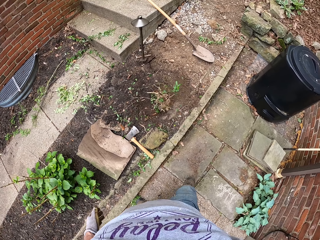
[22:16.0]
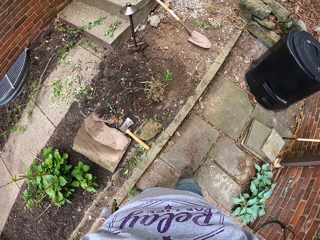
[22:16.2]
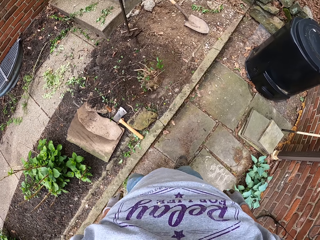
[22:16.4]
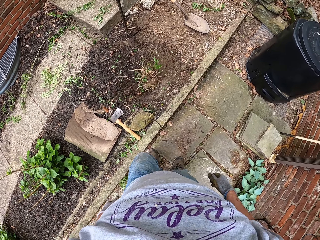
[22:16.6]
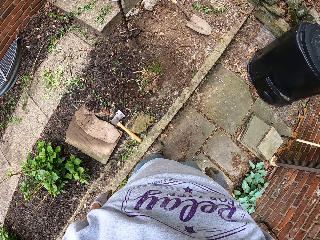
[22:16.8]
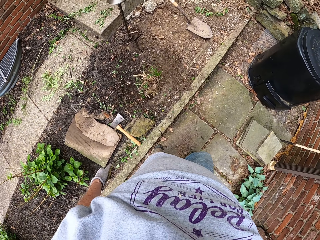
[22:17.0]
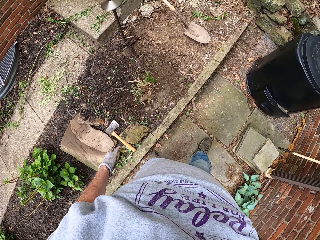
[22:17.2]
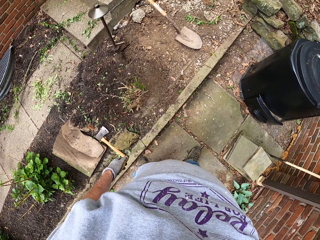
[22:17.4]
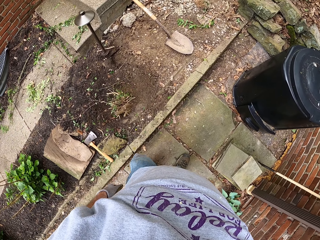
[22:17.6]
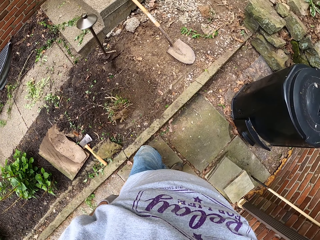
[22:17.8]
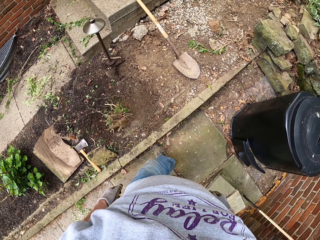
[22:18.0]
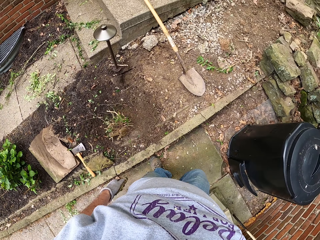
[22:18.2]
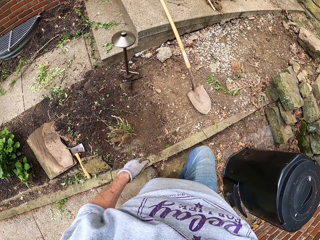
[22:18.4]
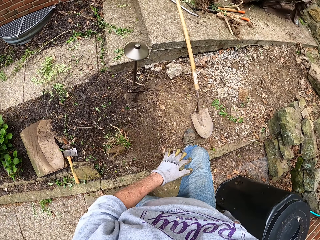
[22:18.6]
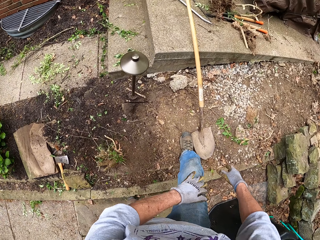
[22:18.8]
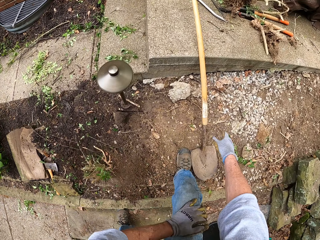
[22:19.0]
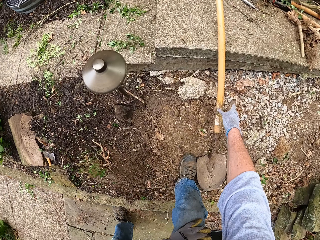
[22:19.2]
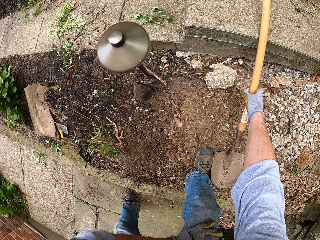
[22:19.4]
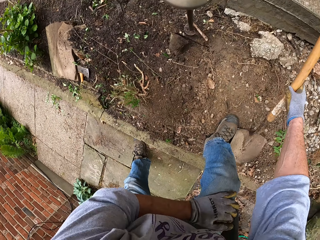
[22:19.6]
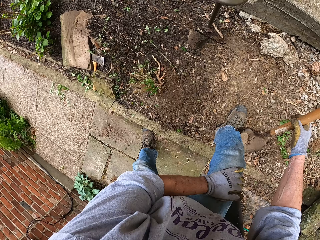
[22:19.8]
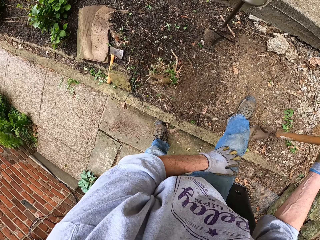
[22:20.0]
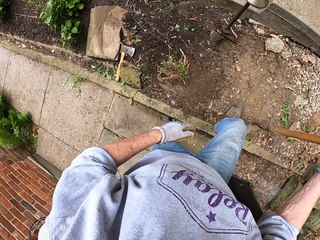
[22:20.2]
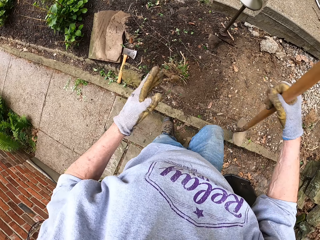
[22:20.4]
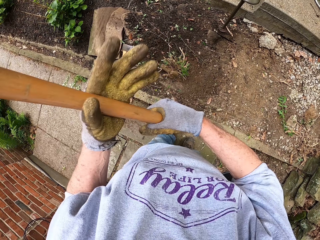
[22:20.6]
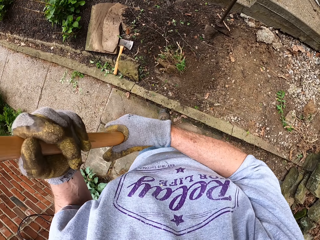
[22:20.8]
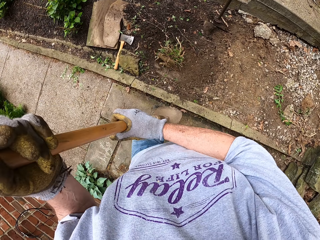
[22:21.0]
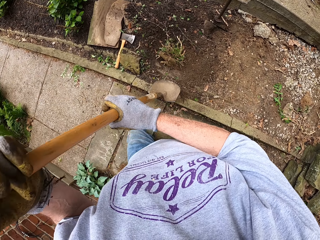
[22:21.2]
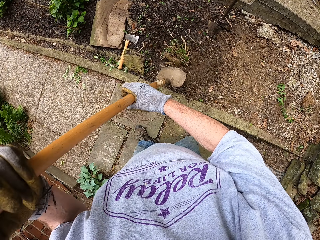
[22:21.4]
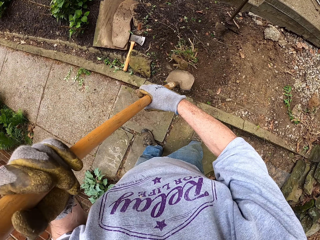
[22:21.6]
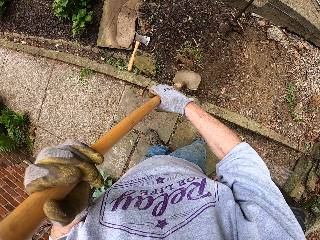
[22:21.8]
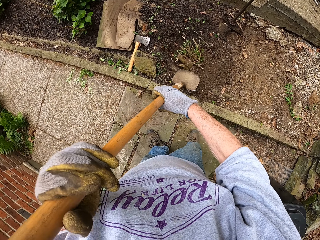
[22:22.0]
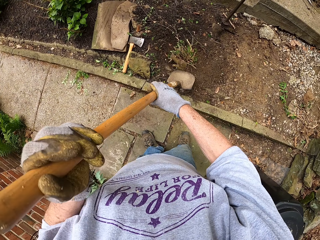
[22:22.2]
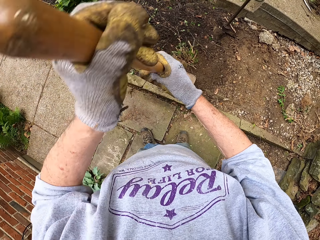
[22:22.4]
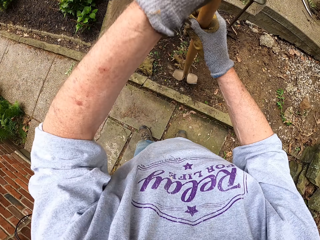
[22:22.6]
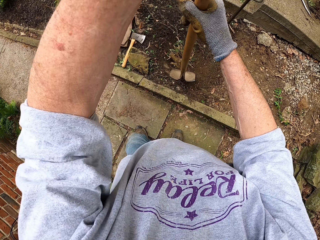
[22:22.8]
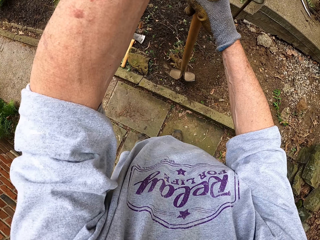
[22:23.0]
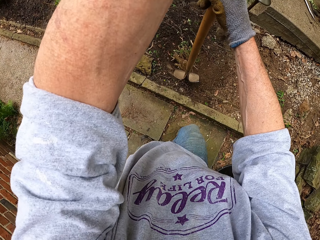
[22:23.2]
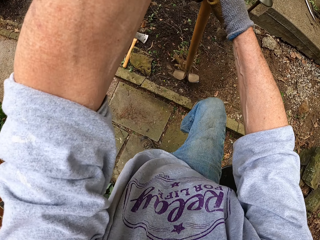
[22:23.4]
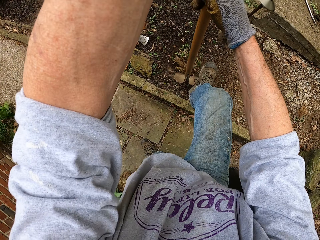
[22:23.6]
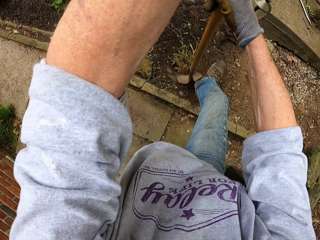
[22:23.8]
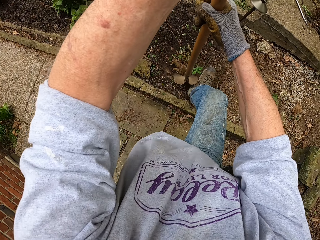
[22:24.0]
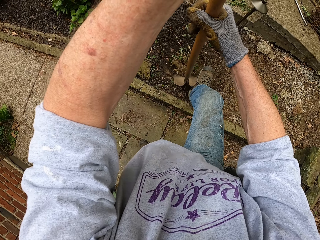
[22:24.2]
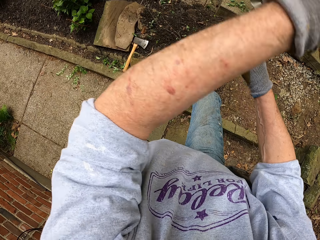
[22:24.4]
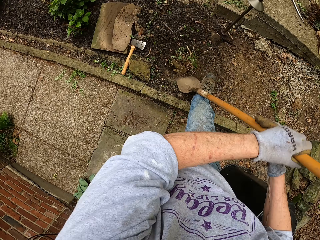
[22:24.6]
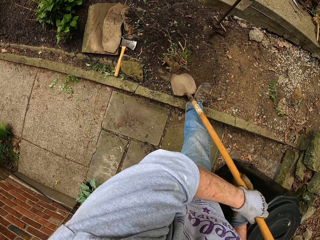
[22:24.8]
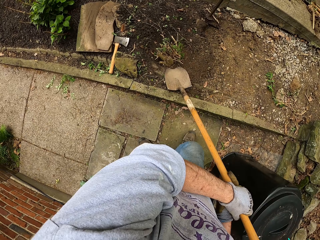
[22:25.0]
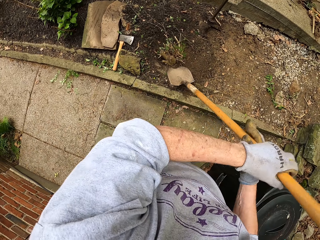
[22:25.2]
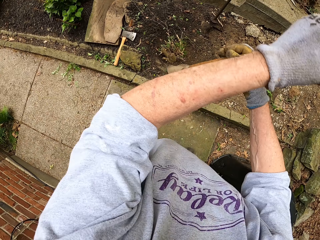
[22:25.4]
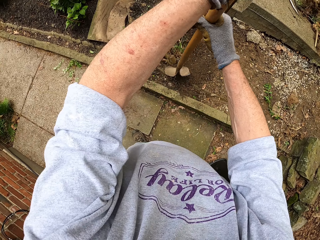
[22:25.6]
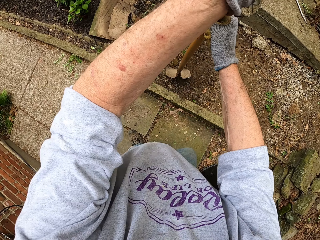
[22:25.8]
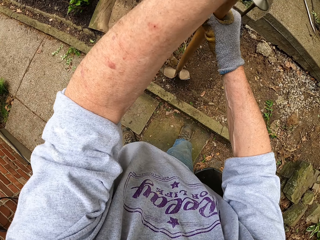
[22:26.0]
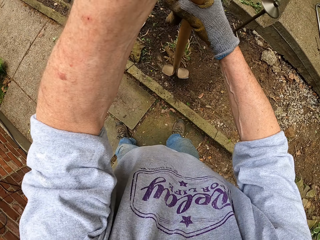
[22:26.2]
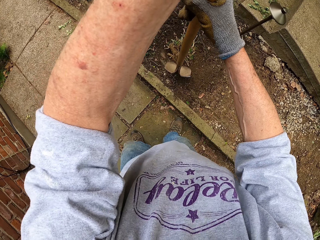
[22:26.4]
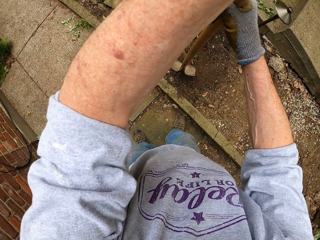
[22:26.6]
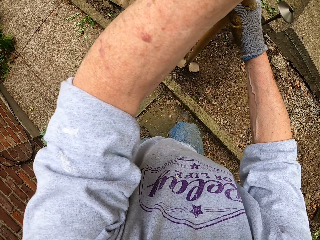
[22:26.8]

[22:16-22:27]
The camera wearer walks towards a shovel. He picks up the shovel with his right hand. He places the shovel at the root of the weed stump. He hits the shovel with his right foot and tilts the shovel backward.

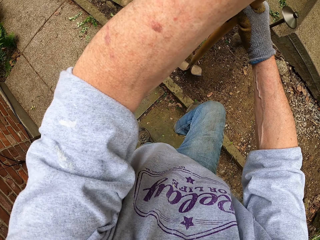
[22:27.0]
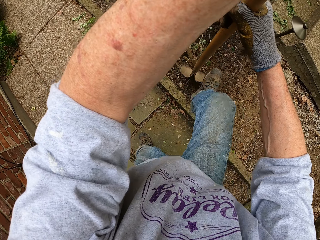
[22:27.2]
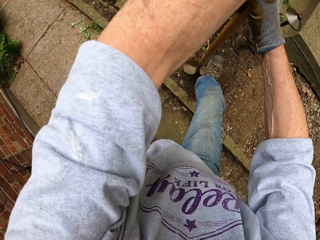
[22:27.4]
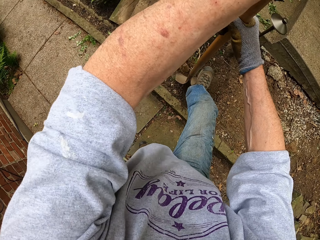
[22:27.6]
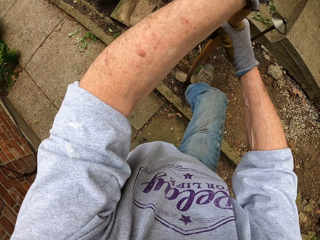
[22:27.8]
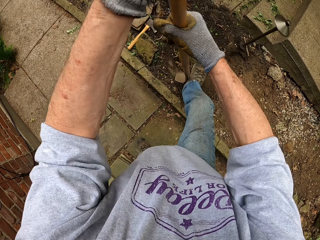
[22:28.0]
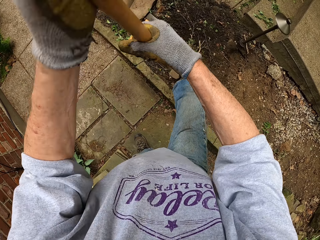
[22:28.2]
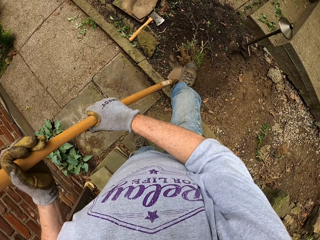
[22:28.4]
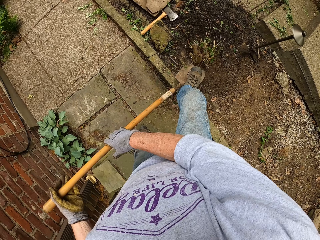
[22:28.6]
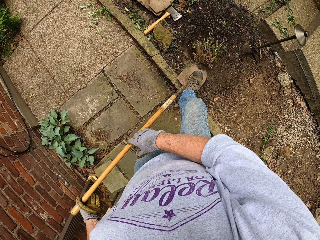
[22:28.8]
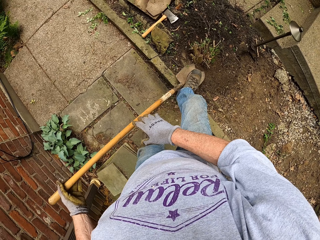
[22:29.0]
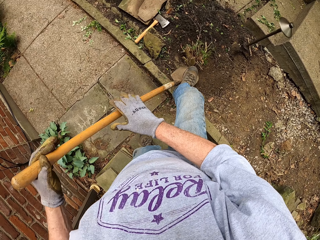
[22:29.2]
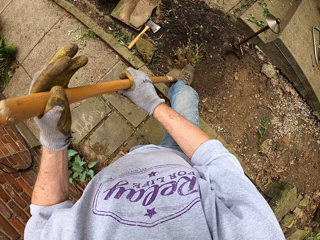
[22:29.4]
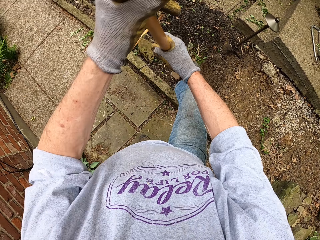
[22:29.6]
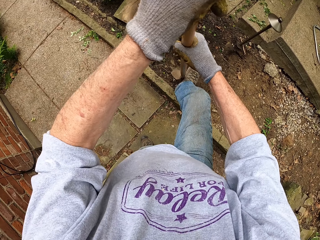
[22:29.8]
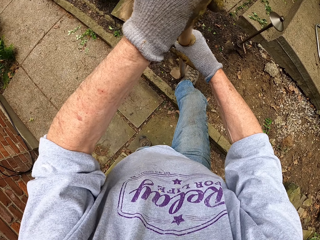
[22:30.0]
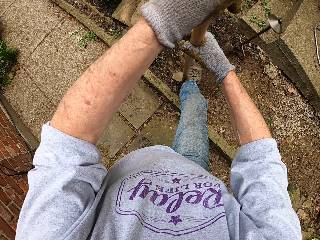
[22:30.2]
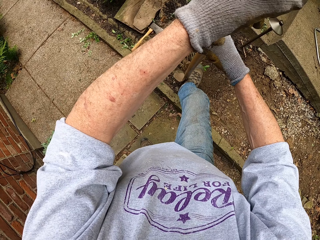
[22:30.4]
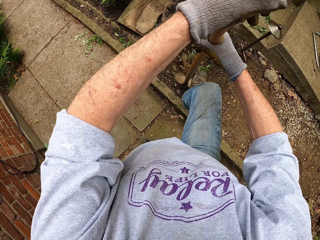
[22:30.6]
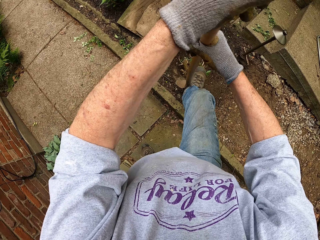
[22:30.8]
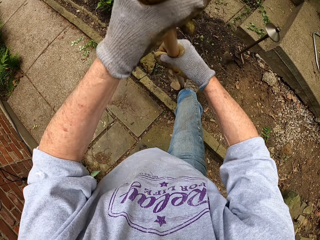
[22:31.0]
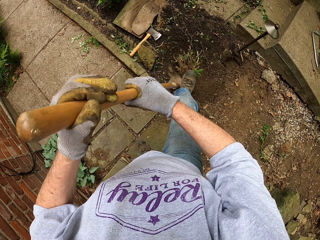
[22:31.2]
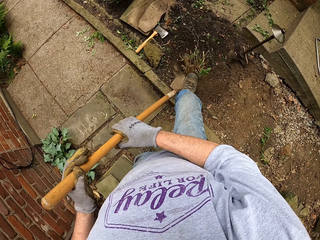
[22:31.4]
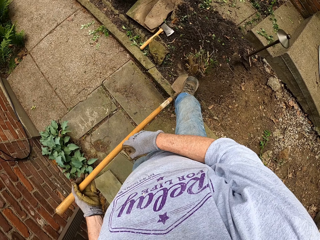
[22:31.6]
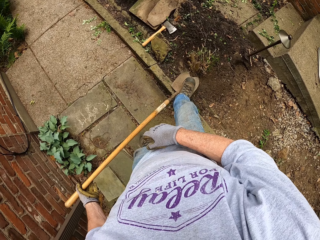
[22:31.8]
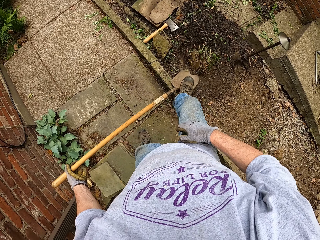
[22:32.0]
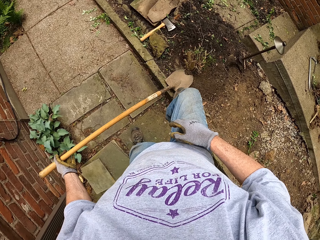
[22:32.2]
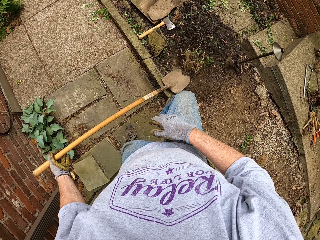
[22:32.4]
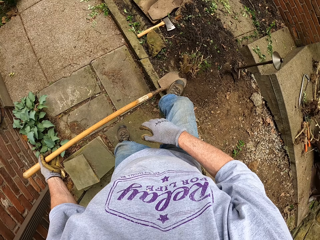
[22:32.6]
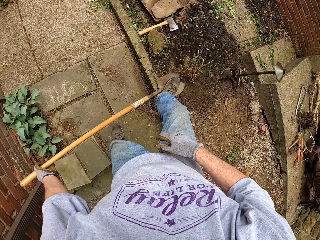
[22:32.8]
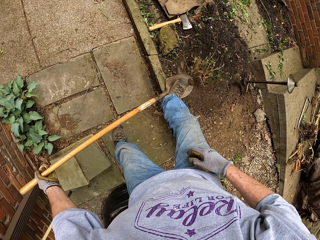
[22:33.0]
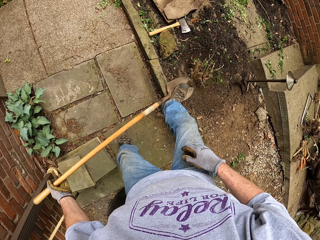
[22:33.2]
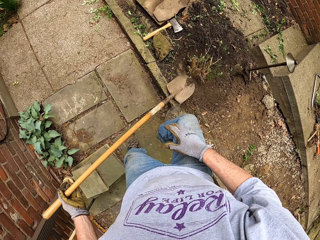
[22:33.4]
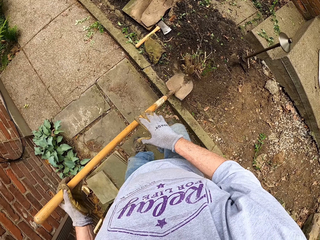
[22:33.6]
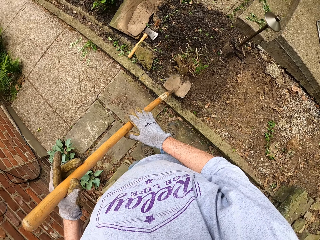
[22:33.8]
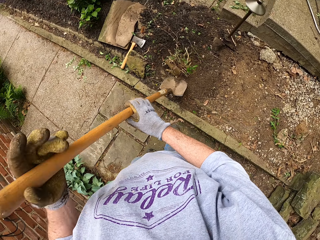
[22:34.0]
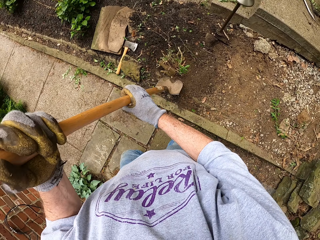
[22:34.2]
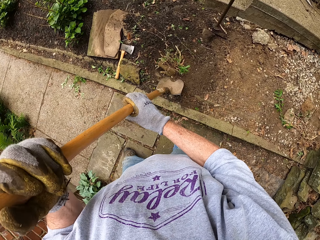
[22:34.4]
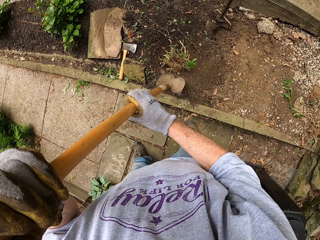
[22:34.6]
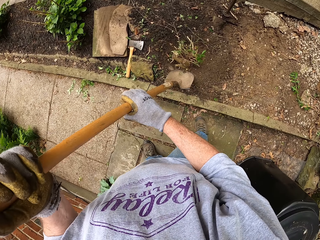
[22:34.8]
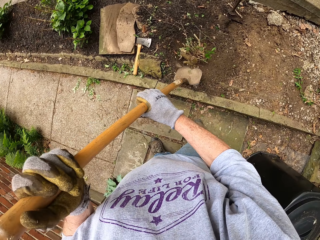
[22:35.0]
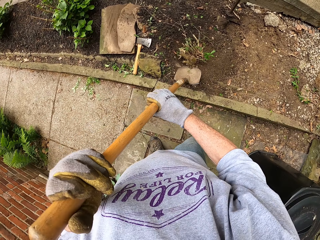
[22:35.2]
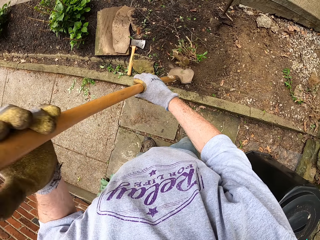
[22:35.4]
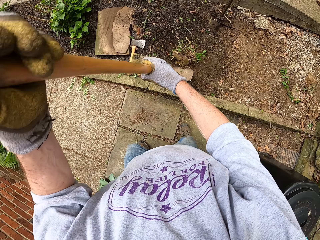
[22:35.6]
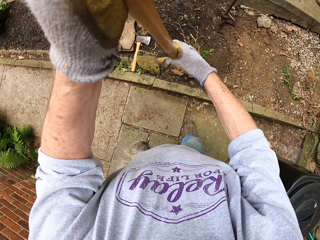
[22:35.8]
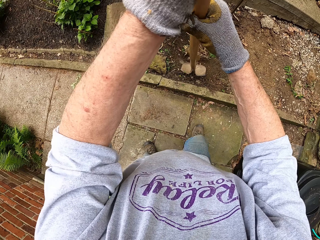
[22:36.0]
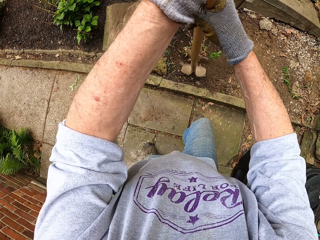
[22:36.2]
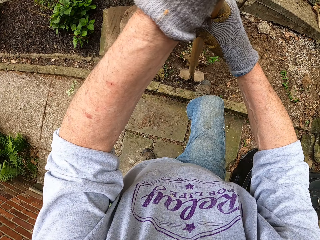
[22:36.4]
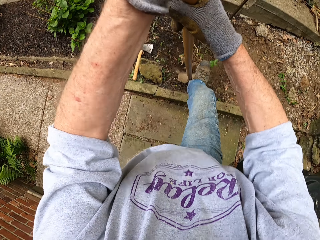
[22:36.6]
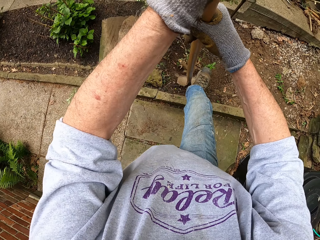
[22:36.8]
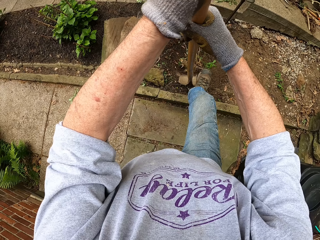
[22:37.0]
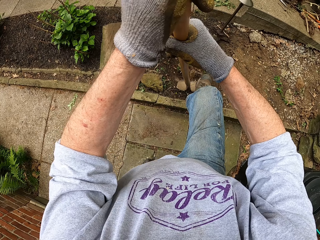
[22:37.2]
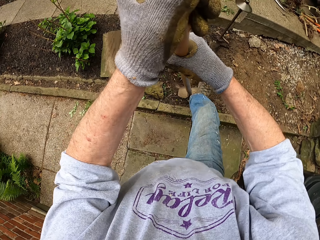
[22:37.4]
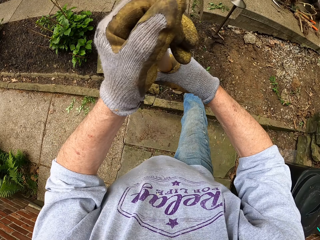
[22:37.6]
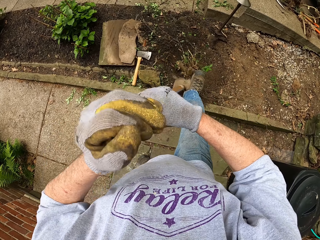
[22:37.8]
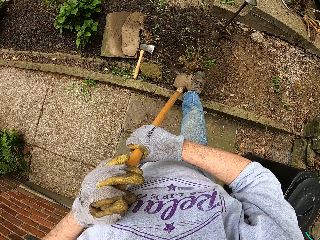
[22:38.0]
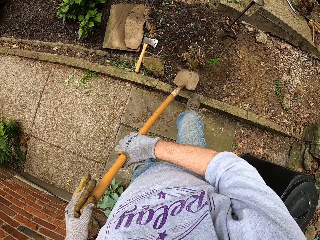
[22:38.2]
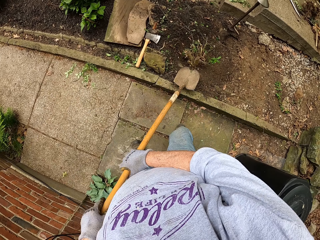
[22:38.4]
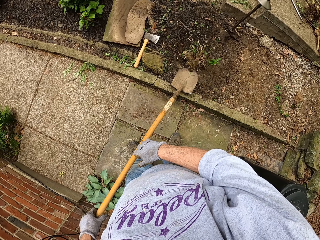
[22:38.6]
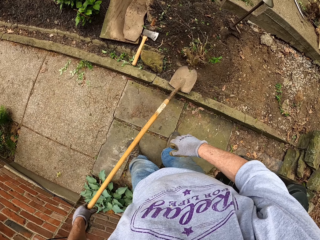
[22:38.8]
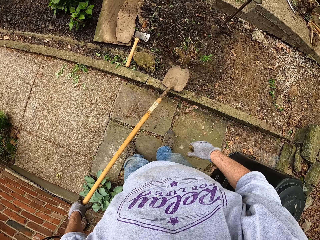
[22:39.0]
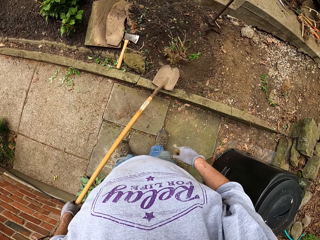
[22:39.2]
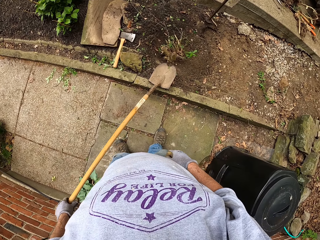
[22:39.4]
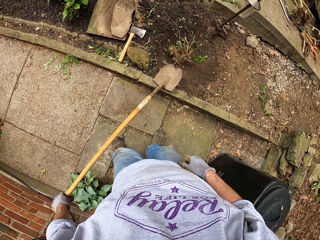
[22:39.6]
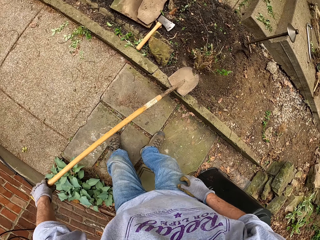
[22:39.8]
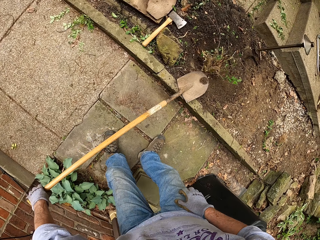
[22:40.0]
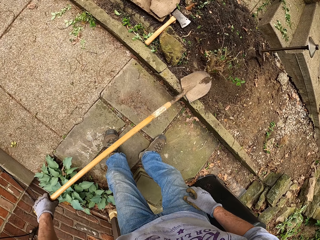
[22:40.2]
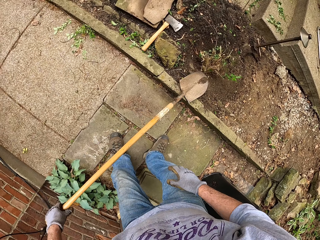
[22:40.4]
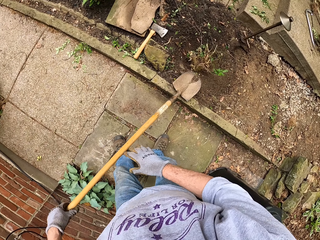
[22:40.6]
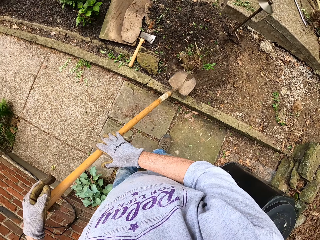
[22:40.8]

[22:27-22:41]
The camera wearer hits the shovel with his right foot and tilts the shovel backward. He stamps on the shovel. He hits the shovel with his right foot and tilts the shovel backward.
